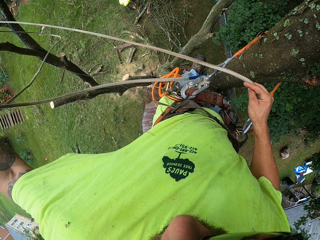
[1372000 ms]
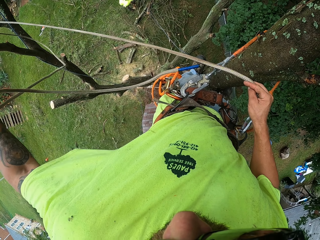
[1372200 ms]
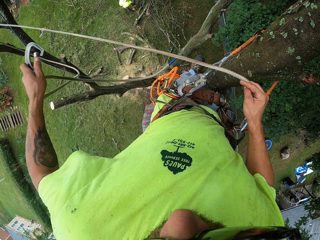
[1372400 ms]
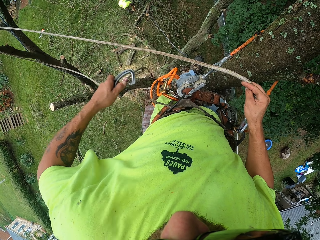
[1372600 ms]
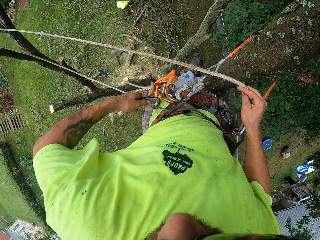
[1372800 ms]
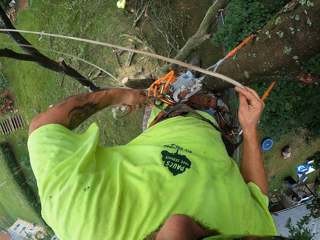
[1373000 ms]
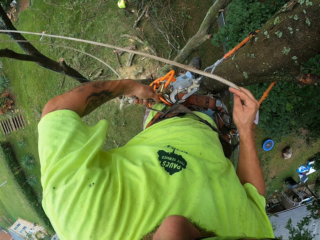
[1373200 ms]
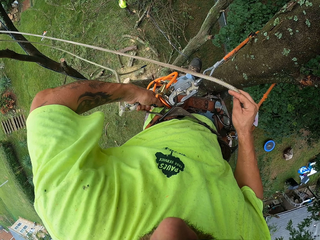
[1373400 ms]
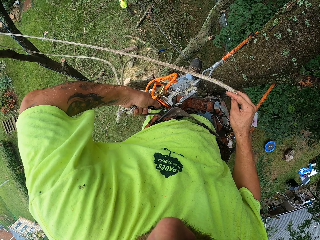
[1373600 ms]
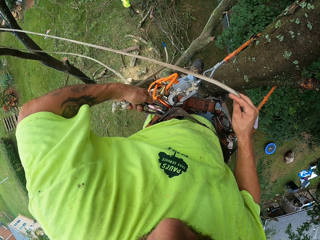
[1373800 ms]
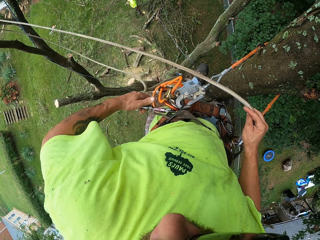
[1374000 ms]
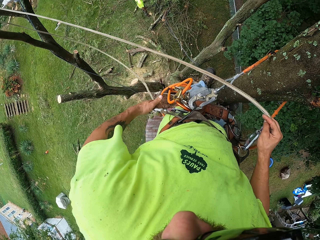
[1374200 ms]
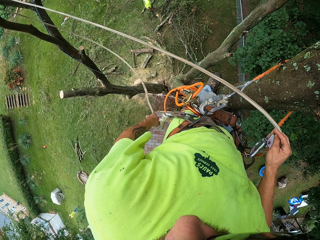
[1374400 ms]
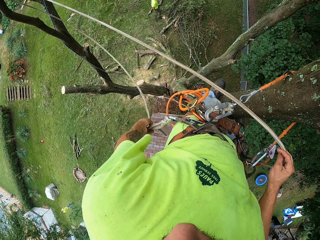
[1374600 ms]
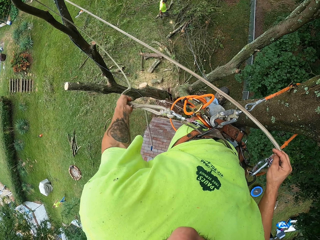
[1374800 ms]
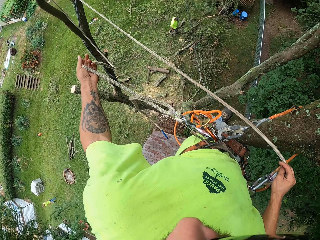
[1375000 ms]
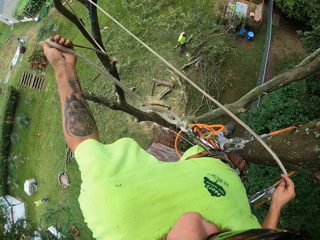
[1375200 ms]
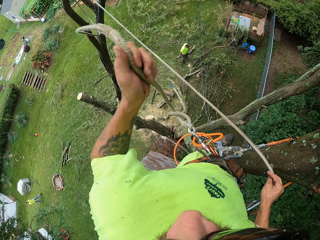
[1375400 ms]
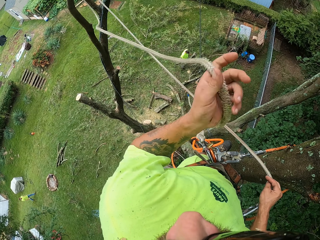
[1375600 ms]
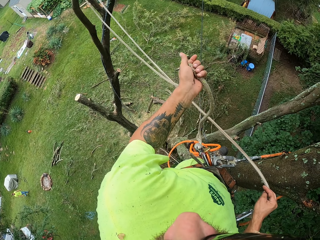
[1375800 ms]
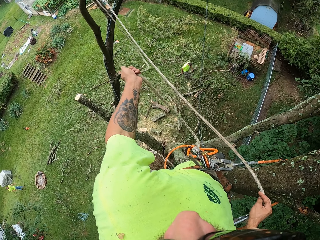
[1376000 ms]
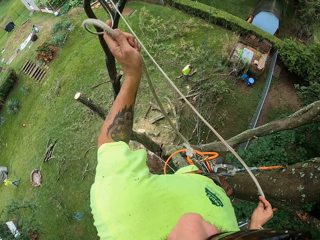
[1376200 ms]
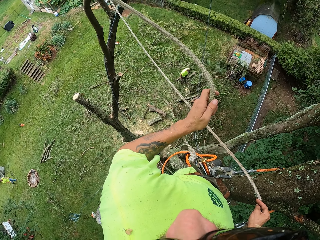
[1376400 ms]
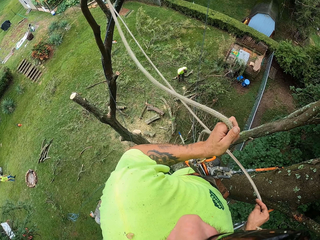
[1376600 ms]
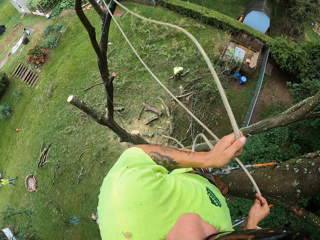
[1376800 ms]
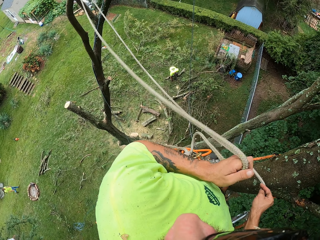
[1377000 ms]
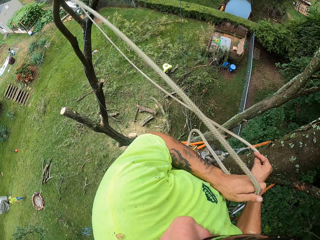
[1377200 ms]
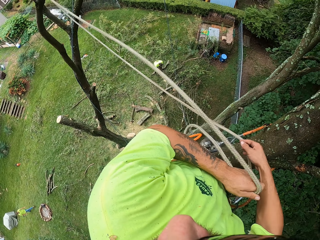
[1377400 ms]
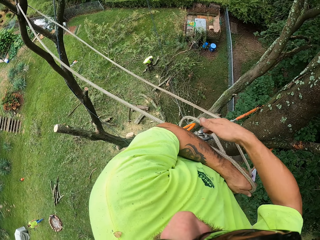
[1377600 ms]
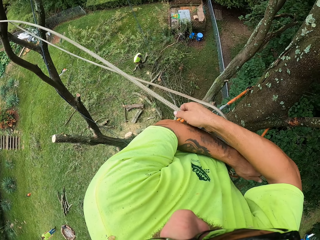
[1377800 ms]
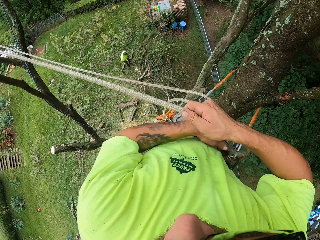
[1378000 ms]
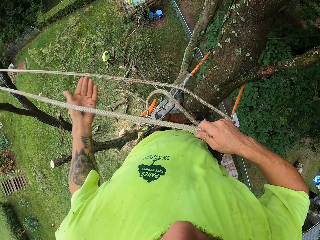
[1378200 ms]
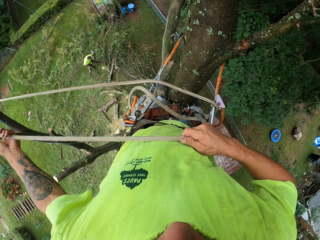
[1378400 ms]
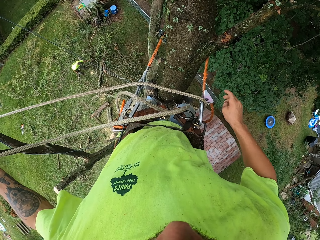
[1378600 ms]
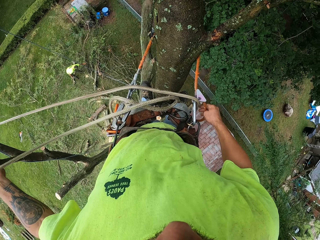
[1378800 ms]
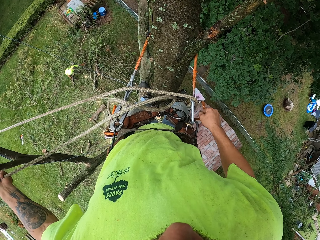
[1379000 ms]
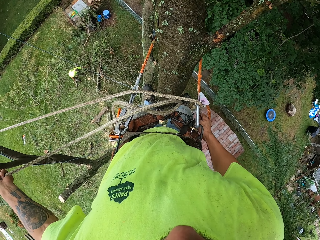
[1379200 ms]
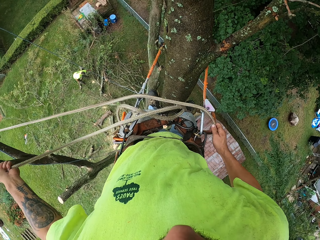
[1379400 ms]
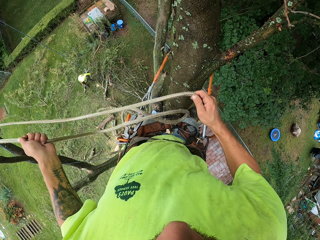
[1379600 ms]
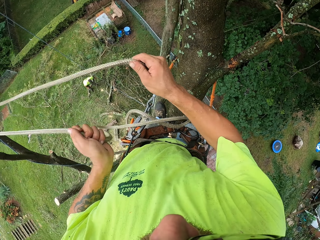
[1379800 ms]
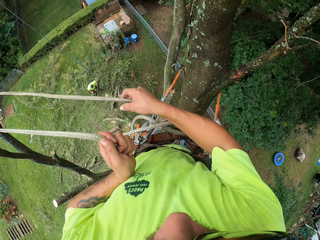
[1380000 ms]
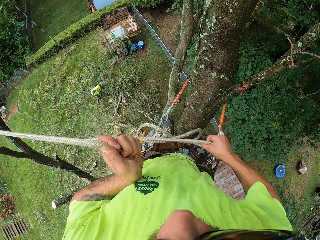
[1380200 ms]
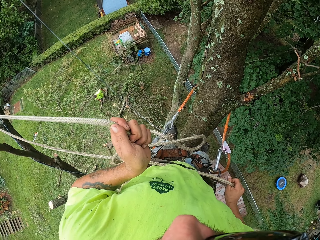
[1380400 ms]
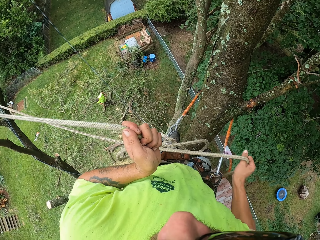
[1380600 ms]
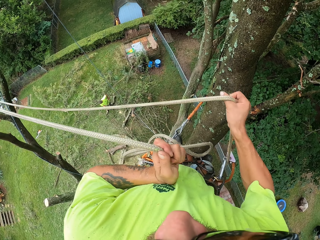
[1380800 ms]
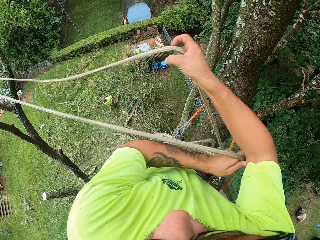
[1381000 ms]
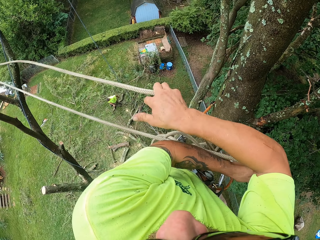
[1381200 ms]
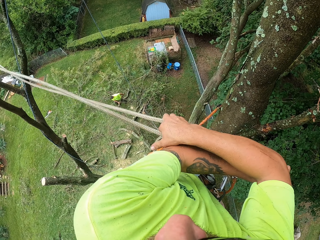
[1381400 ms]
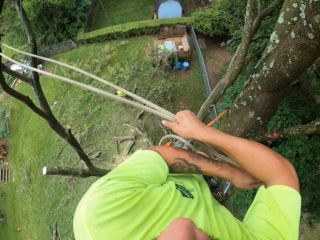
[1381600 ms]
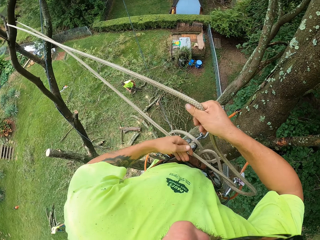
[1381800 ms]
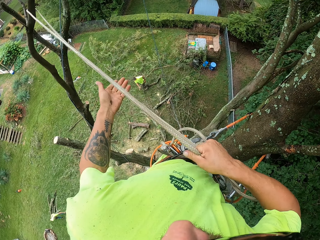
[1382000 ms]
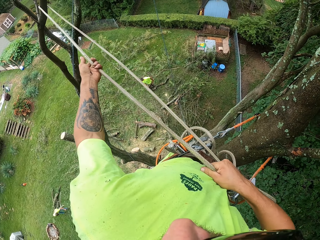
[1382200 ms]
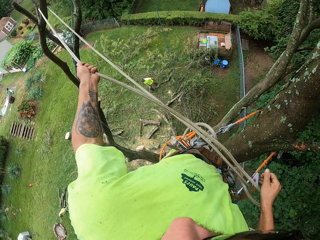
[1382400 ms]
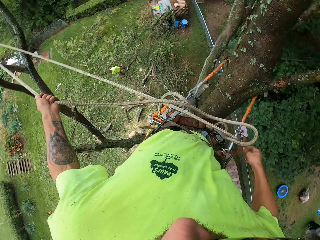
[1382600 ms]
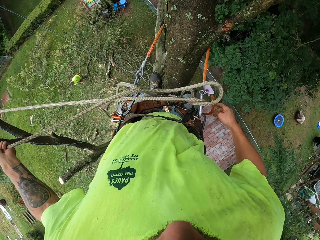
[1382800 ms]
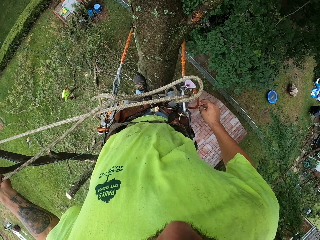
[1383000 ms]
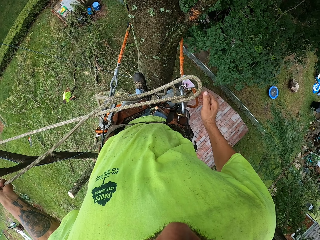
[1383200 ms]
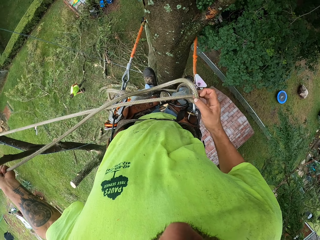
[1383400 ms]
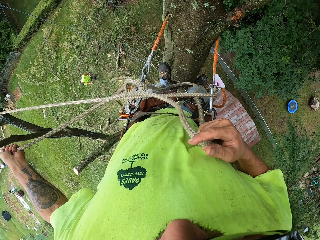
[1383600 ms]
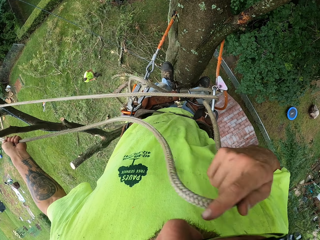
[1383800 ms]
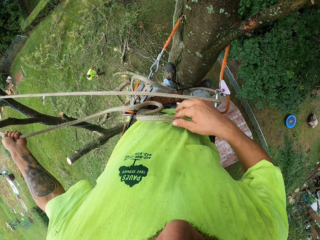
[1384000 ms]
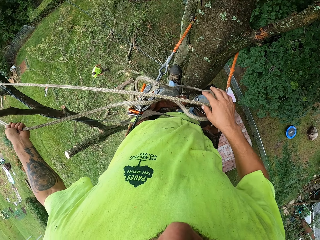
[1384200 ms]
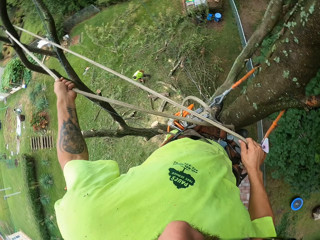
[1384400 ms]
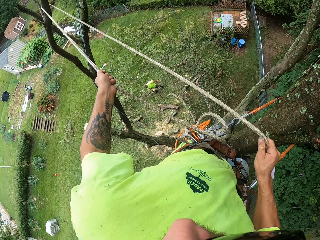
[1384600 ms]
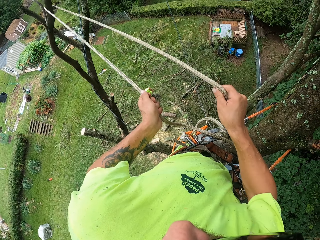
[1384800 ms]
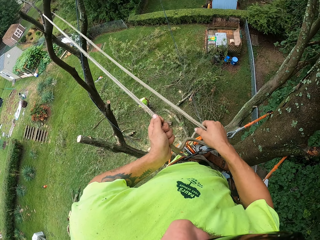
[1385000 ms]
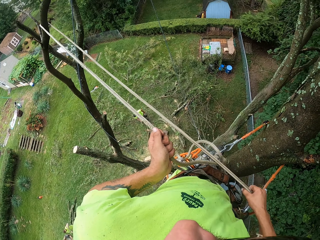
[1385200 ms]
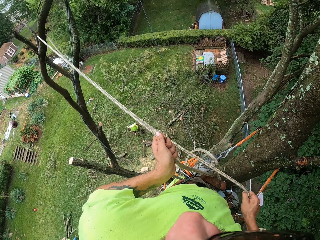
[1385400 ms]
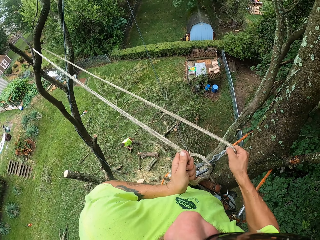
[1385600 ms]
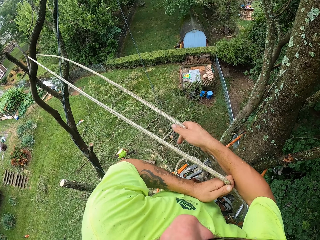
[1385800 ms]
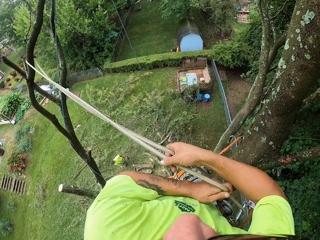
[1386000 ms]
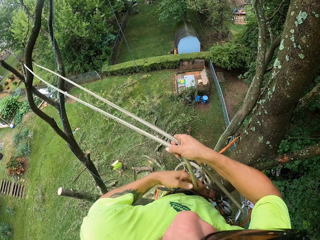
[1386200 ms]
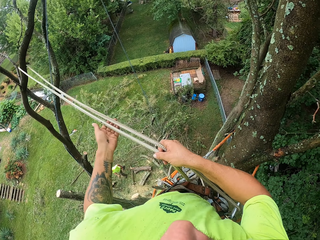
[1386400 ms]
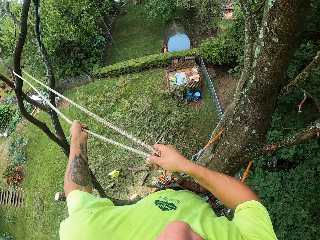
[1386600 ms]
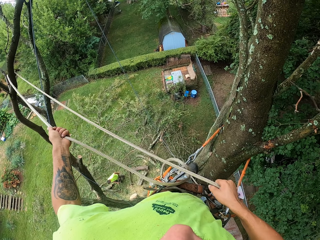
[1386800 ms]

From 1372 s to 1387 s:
A man takes a tree branch from the ground with his right hand. The camera wearer attaches the carabiner to the side of his climbing harness with his left hand. The man throws the tree branch on the ground with his left hand. The camera wearer pulls the rope on the tree with his left hand. The man takes a tree branch from the ground with his right hand. The camera wearer pulls the rope with both hands. He touches a carabiner with his right hand. The man takes a tree branch from the ground with his left hand. The camera wearer pulls the rope with both hands. The man drags the tree branch with both hands. The camera wearer adjusts the rope.

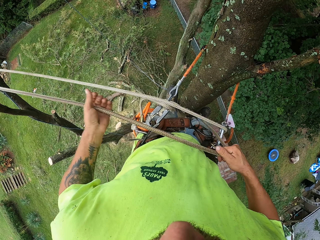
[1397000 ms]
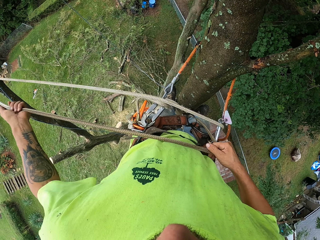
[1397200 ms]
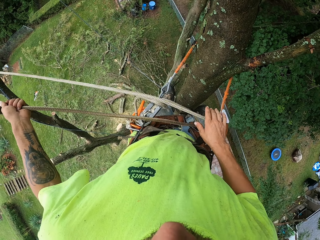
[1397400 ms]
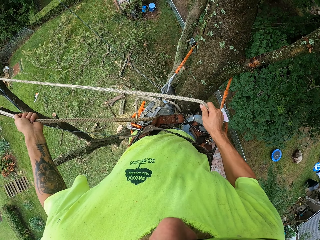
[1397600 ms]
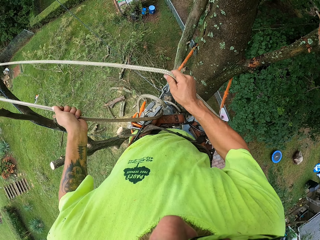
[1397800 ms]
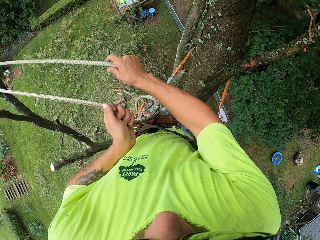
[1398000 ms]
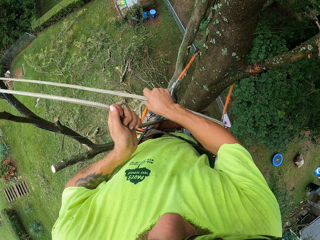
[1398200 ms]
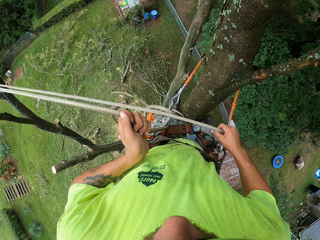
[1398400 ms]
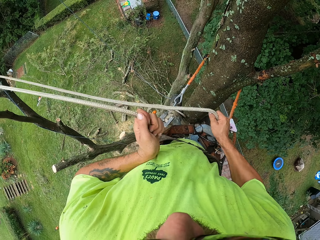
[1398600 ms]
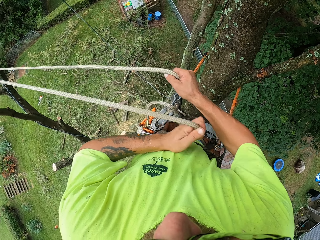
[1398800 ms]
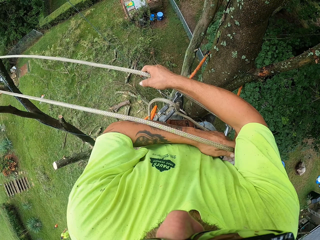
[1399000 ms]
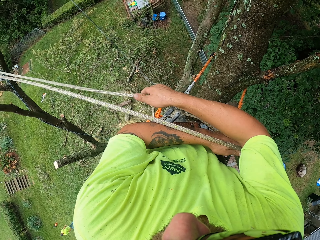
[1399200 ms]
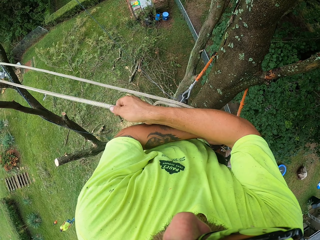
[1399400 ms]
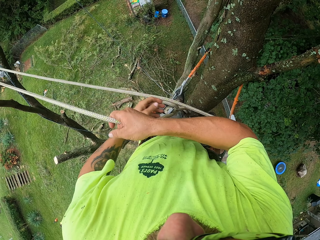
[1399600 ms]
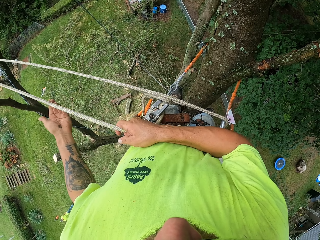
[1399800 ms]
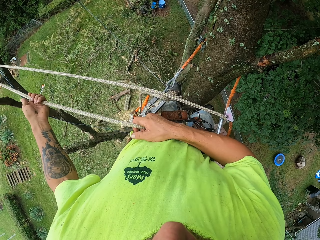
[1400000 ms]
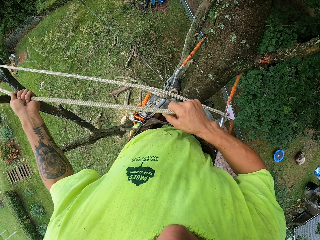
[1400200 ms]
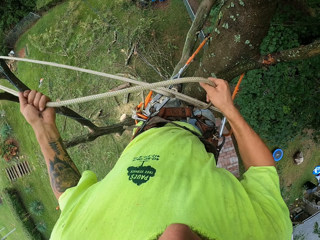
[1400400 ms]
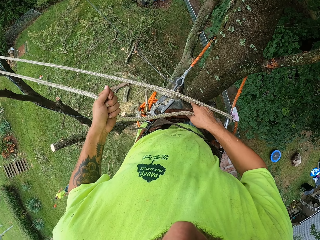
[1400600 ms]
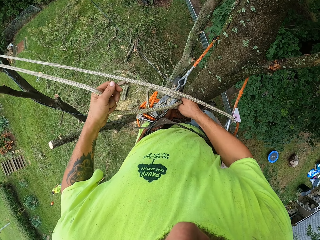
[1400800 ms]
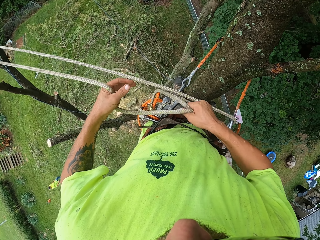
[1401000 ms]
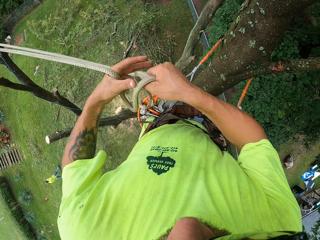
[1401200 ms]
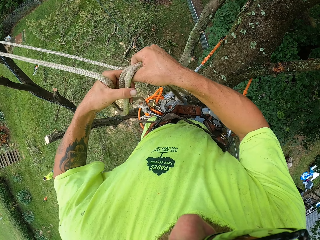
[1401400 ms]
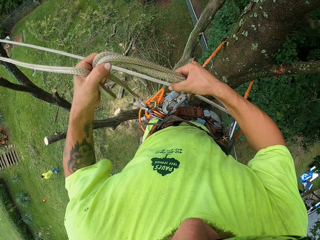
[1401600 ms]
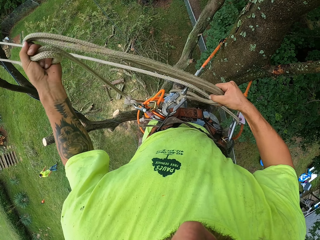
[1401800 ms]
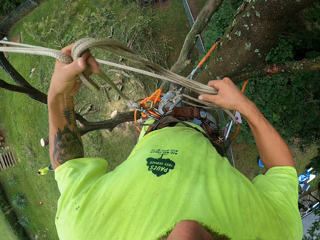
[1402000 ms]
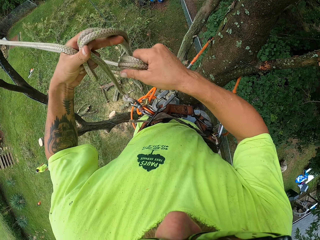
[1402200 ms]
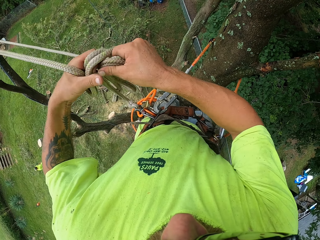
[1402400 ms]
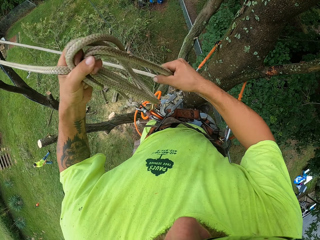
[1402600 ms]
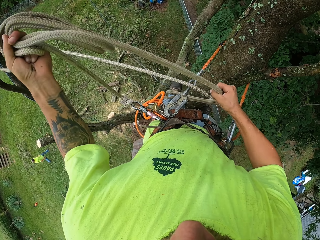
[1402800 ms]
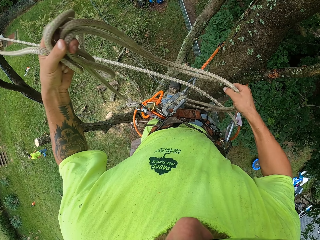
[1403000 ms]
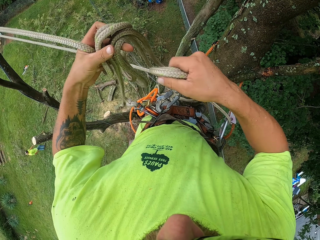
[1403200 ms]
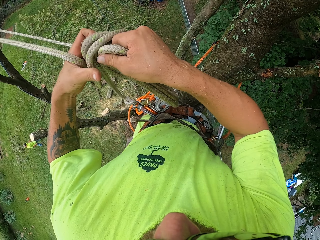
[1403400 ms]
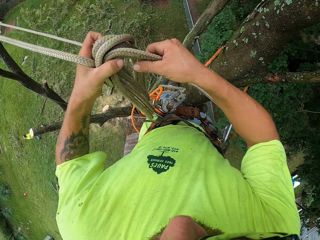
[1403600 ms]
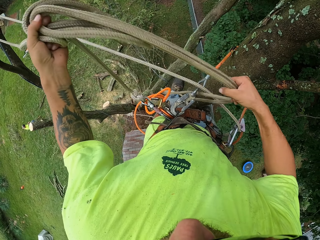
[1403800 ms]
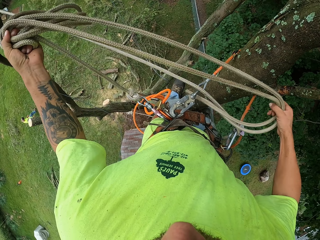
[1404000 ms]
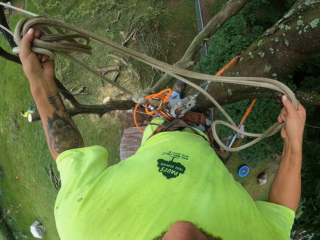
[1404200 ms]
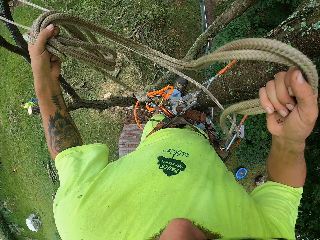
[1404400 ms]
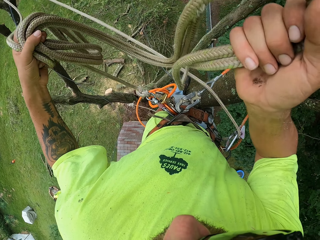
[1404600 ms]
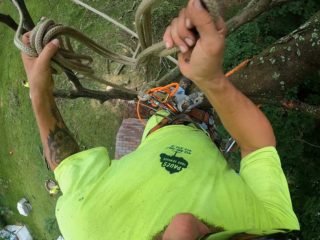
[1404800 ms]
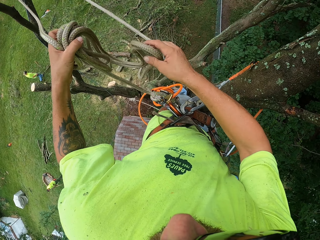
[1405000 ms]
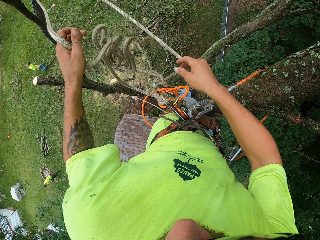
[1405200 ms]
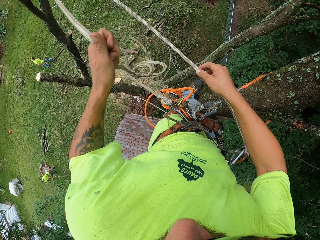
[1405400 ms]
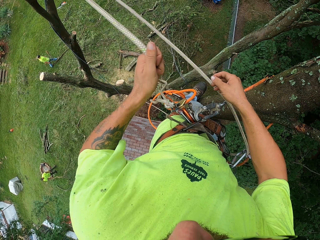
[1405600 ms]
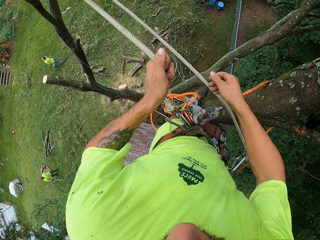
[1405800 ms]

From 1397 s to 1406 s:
The camera wearer gathers rope with his right hand. He throws the rope in his right hand down.
